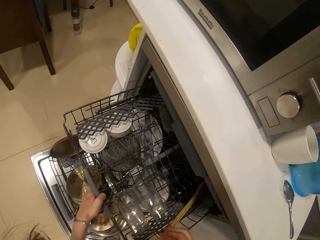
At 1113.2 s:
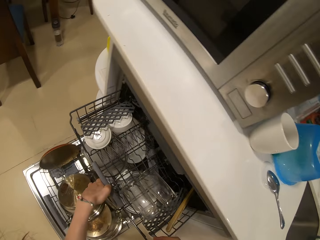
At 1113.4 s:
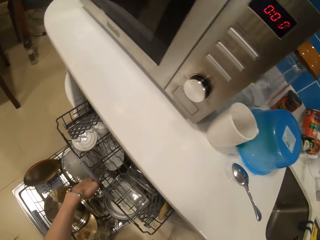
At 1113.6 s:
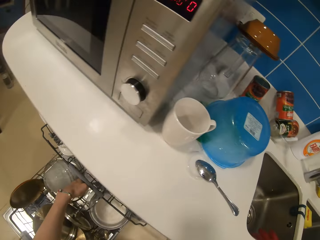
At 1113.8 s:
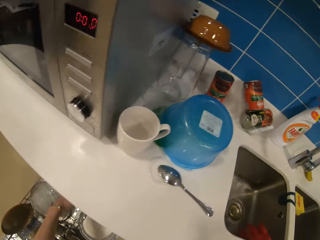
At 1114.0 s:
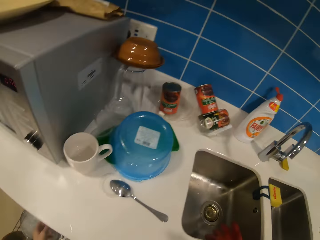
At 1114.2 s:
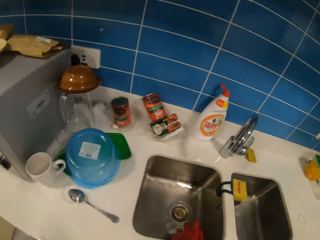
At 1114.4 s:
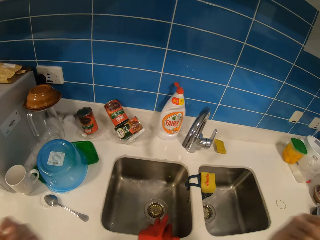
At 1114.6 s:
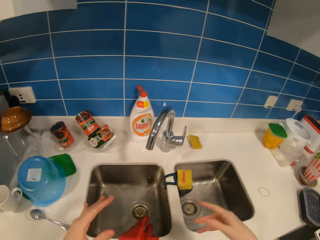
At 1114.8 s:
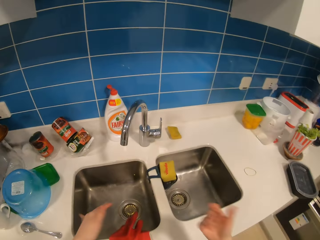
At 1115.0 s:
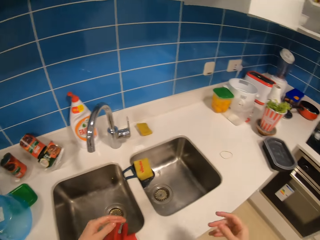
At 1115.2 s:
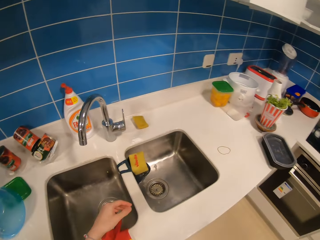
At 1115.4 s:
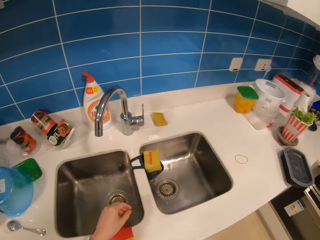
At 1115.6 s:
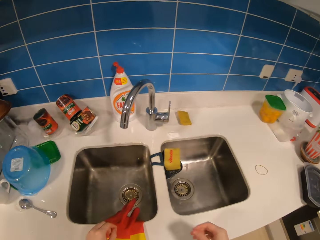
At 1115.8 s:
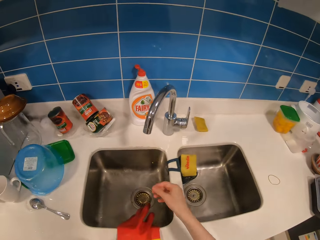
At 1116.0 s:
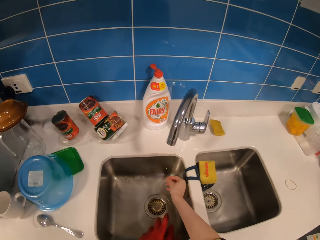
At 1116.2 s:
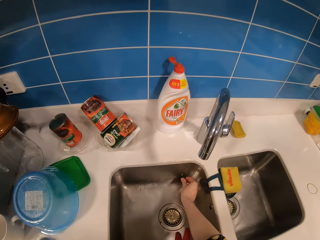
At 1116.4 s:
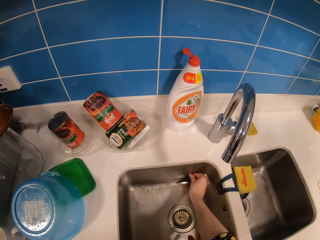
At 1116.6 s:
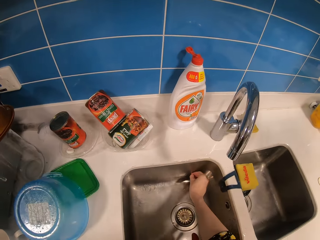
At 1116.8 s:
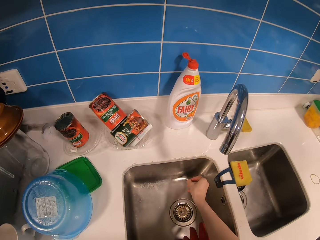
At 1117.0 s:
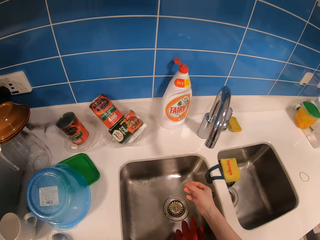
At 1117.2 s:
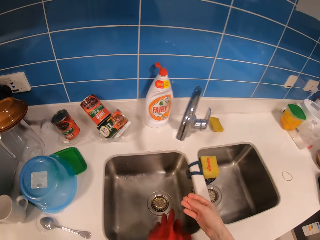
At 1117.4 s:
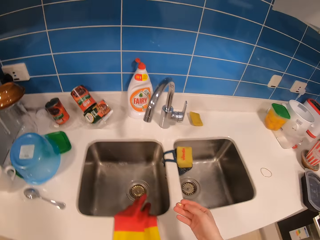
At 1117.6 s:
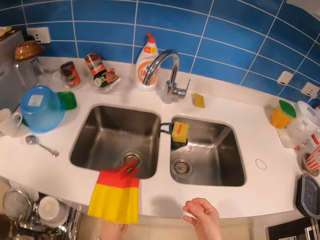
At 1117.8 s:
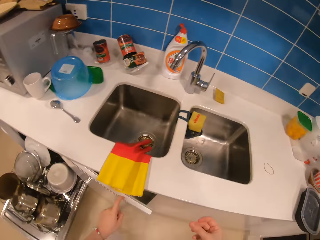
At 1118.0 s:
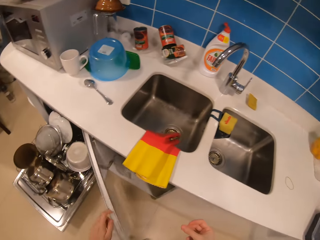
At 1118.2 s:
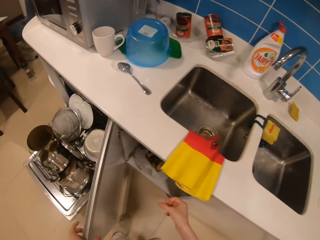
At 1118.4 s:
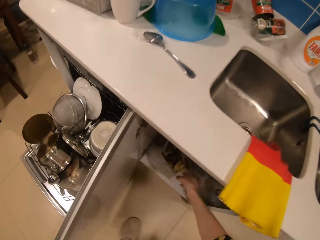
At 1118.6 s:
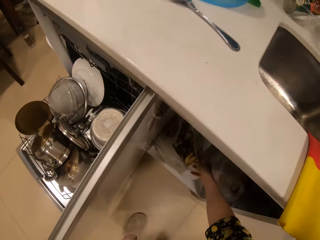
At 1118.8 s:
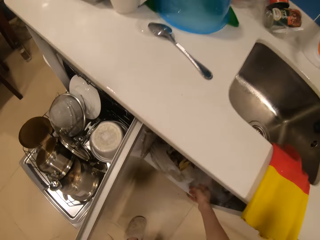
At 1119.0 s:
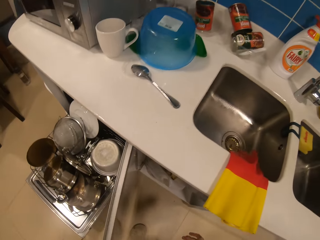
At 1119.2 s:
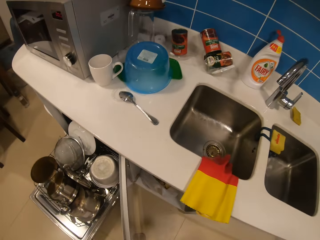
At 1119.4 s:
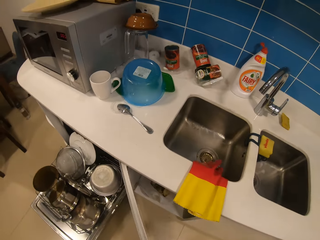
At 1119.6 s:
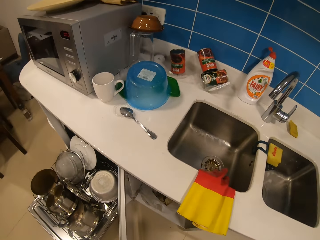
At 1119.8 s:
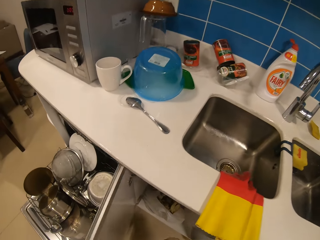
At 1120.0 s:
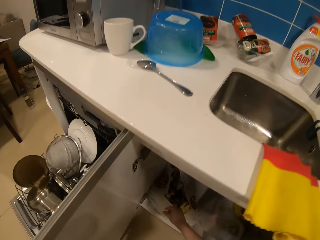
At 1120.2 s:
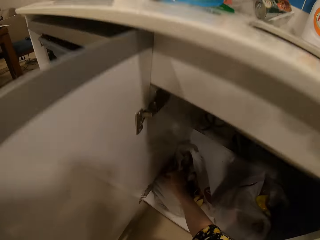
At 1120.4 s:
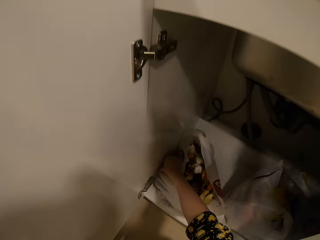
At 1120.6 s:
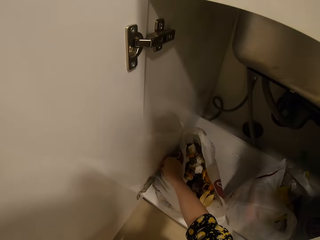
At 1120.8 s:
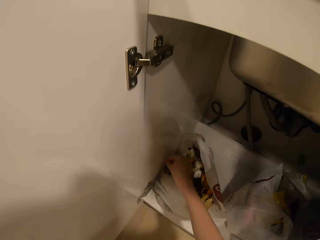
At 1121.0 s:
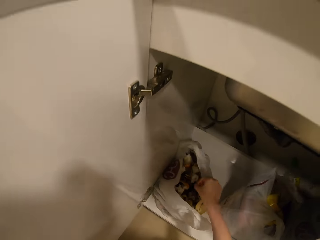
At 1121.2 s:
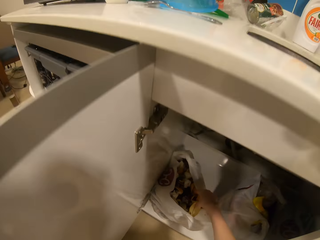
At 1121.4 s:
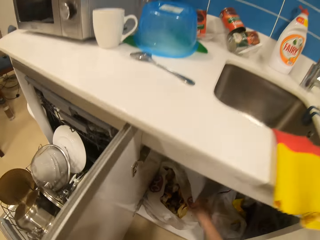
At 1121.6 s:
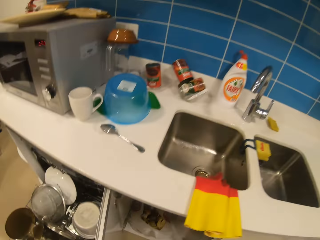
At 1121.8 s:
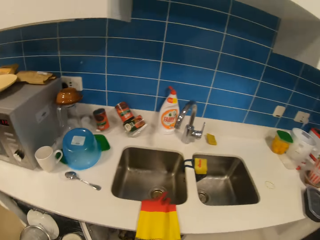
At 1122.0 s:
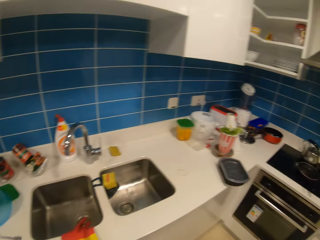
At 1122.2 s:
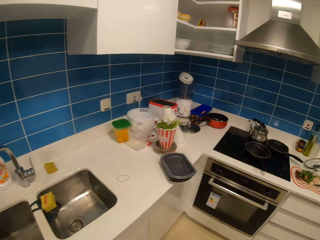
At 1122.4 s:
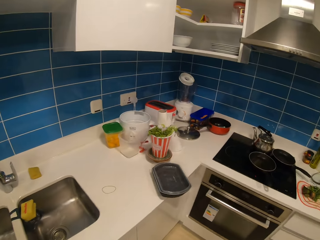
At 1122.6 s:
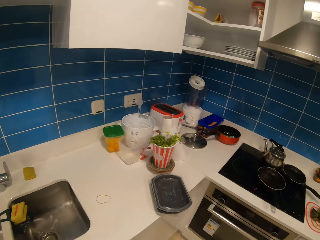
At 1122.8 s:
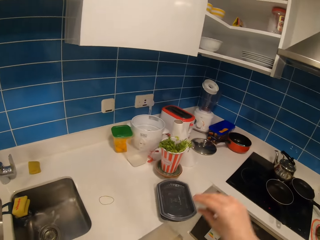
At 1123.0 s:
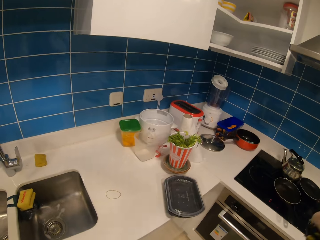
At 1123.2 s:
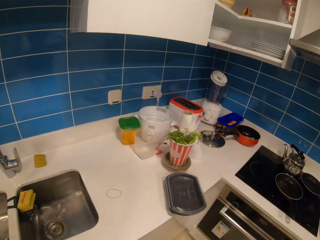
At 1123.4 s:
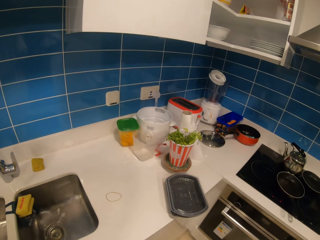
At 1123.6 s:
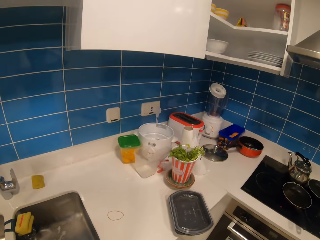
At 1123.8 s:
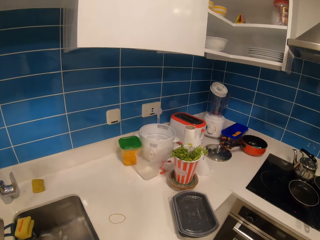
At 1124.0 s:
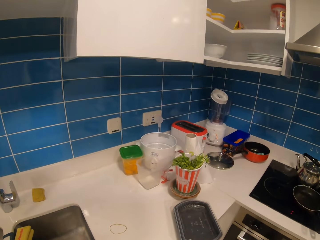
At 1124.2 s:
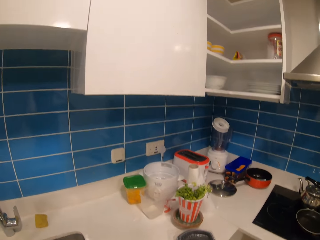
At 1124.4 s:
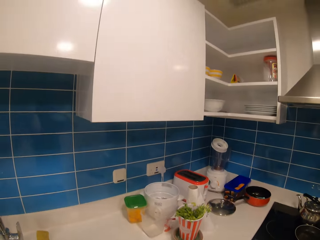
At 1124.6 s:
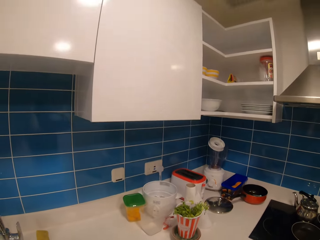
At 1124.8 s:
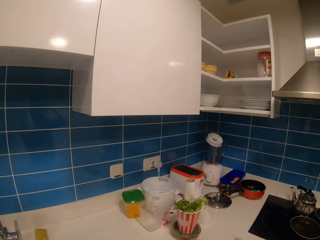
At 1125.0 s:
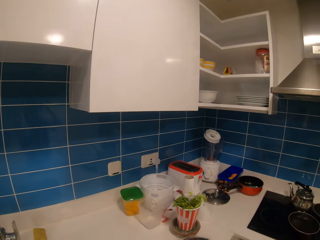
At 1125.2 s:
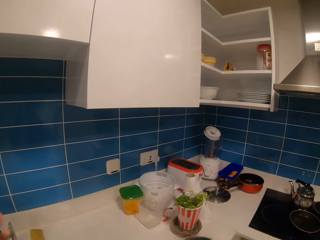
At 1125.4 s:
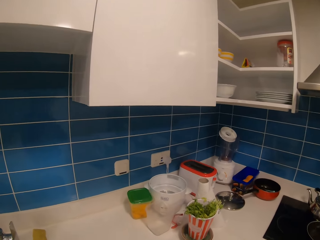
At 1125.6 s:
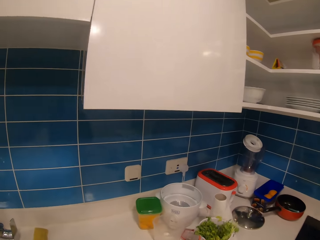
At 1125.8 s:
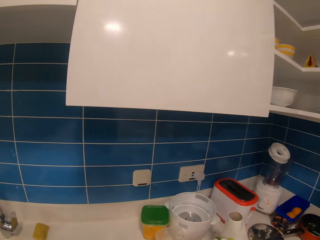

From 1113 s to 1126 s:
The camera wearer pushes the dishwasher. They pull the rack inside. They flip hands. They pick up trash from the sink. They open the cupboard door. They drop the trash in the dustbin. They pick up trash. They touch the dustbin. They dispose of the trash. They move around. They lift the right hand.

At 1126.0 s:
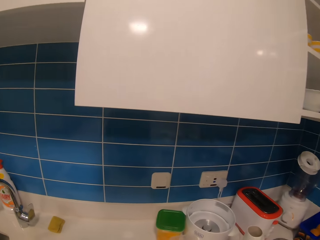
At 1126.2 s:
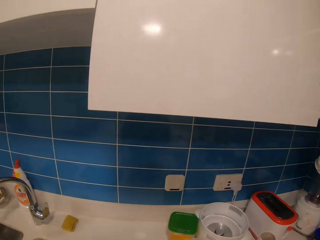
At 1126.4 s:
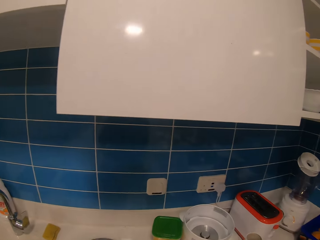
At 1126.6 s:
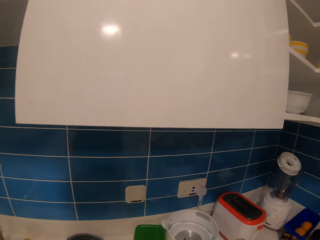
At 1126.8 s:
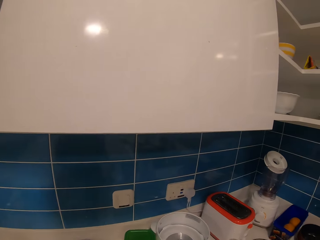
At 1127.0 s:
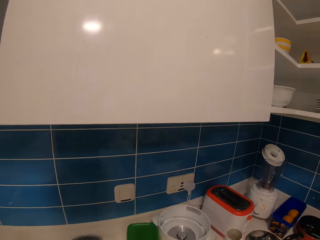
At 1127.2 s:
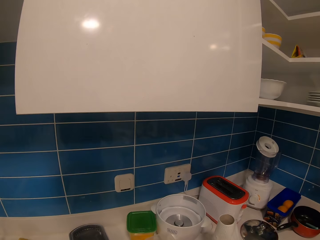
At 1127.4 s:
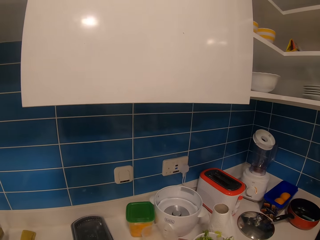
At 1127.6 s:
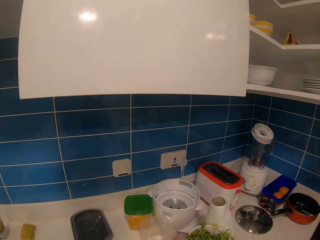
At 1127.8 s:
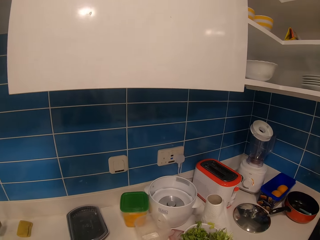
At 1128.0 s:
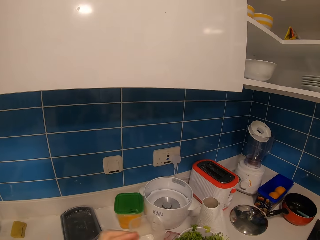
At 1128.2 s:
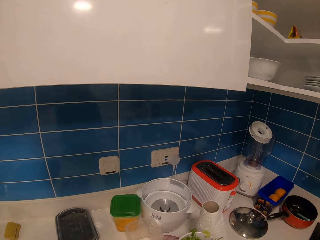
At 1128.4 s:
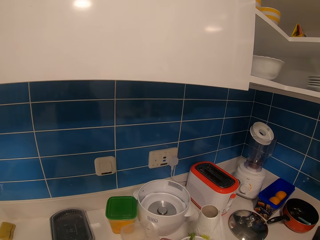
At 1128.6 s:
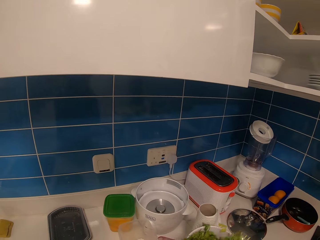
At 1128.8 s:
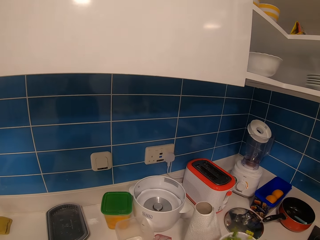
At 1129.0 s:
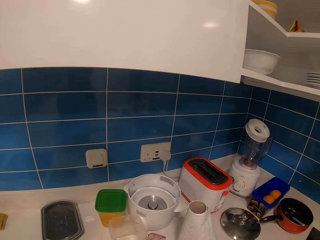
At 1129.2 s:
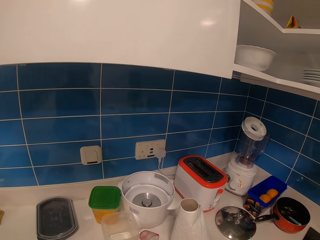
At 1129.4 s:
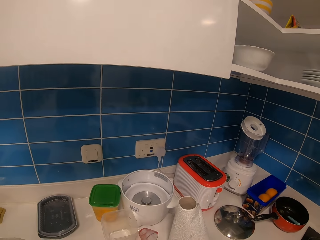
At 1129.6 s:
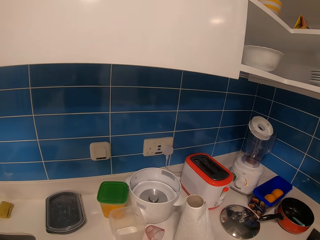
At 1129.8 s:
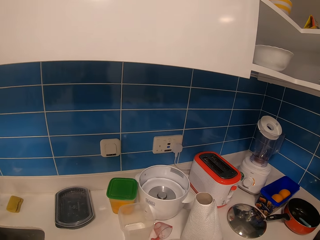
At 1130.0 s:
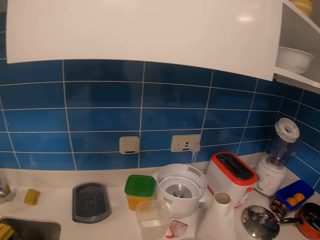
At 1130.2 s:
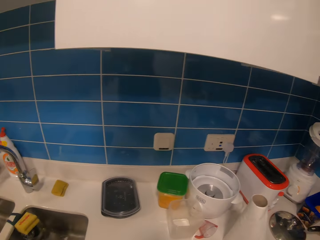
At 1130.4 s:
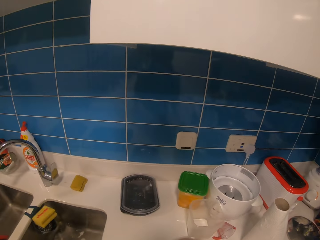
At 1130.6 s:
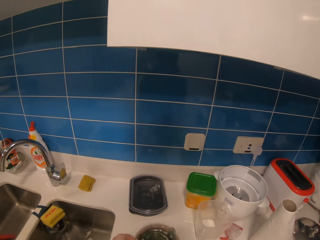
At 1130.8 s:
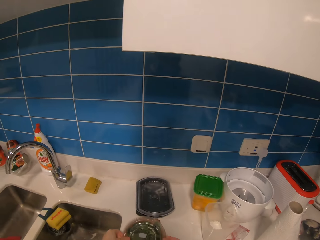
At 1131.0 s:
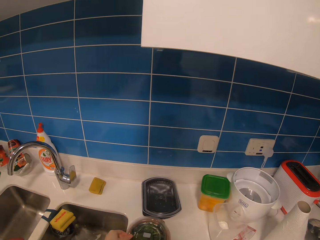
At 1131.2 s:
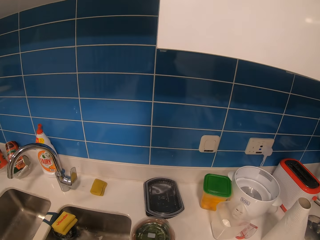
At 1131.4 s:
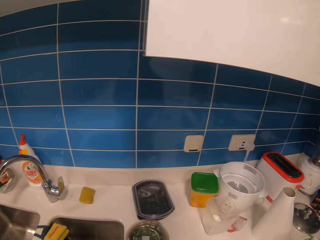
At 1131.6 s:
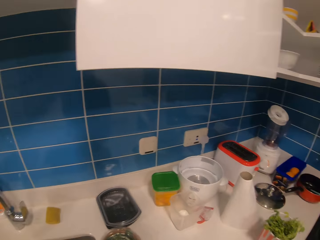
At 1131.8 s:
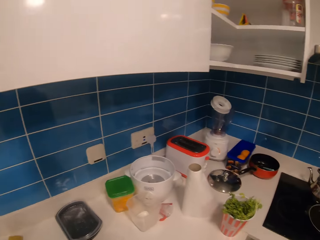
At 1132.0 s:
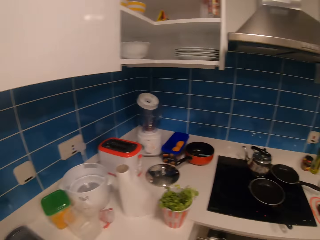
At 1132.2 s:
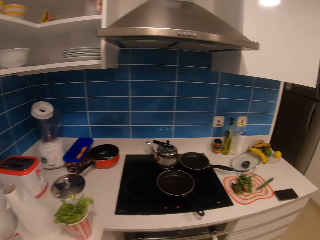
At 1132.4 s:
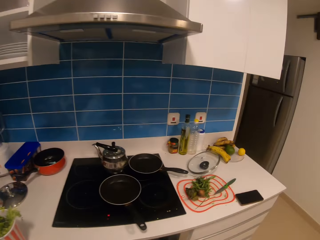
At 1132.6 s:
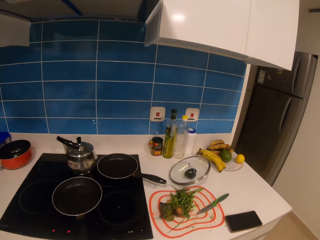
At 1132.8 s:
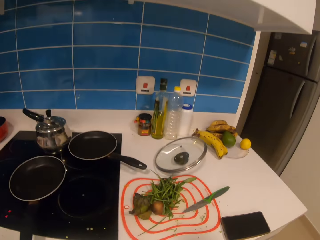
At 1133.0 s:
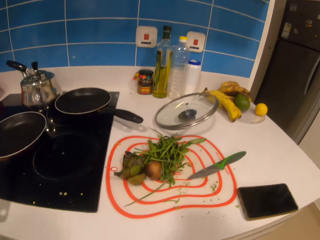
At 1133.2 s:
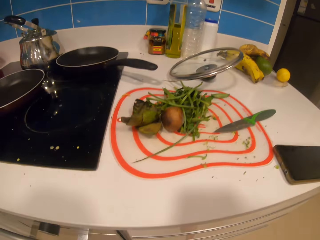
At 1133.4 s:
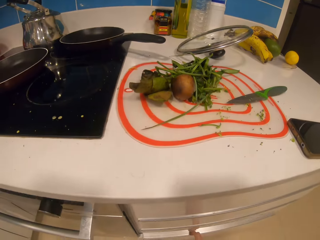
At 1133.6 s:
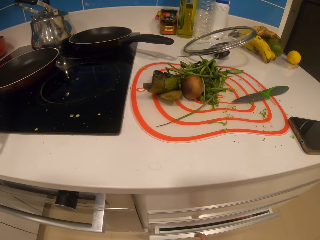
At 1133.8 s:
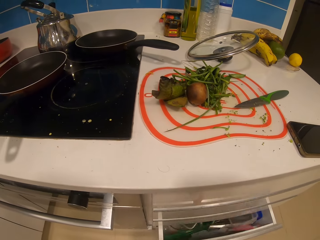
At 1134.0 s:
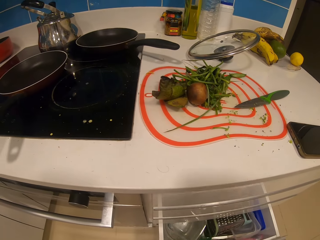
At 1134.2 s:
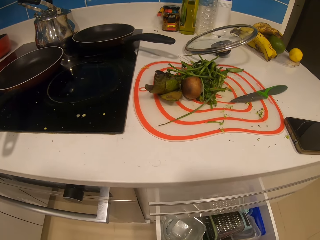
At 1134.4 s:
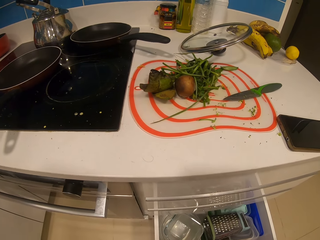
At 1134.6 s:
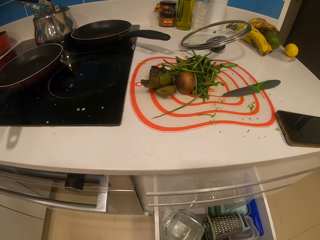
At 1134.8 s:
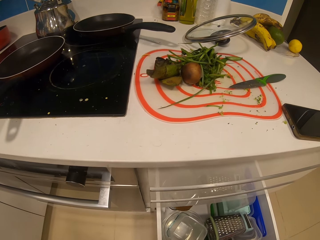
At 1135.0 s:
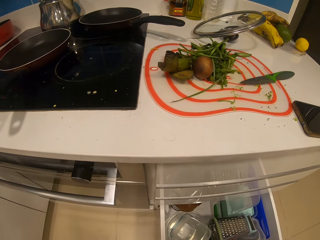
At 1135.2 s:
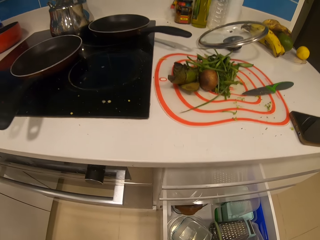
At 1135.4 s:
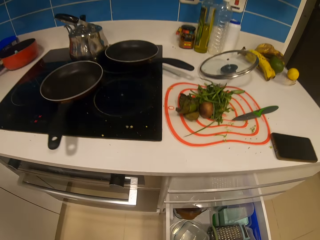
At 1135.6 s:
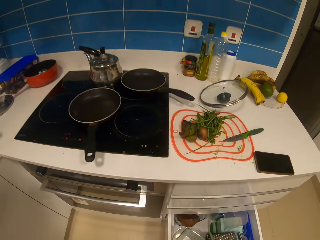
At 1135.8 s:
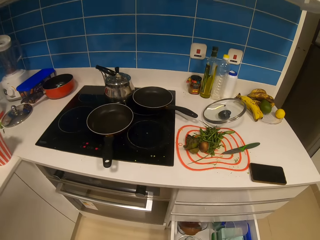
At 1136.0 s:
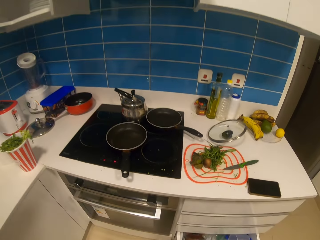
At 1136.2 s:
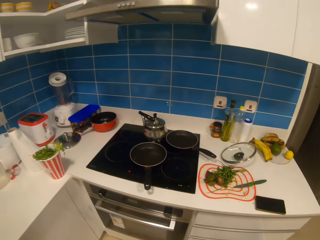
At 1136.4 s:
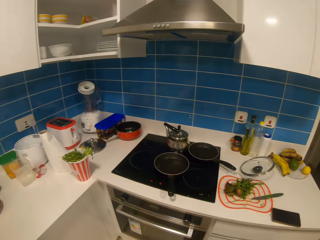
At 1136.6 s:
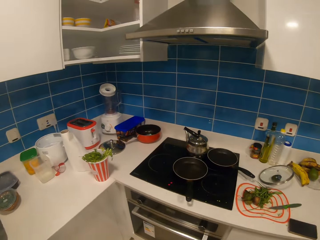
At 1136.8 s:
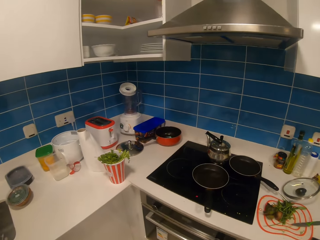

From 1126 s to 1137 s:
The camera wearer puts a tin on the surface. They put an aluminum bowl on the surface. They move a container. They move around. They open a drawer.
